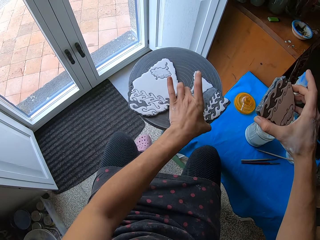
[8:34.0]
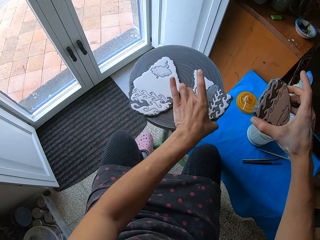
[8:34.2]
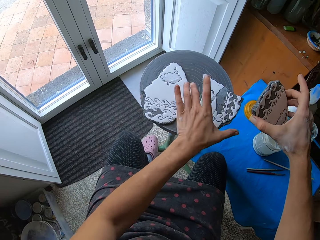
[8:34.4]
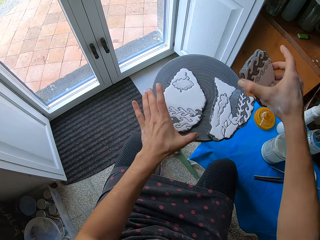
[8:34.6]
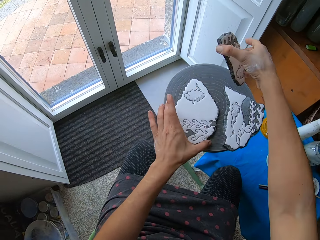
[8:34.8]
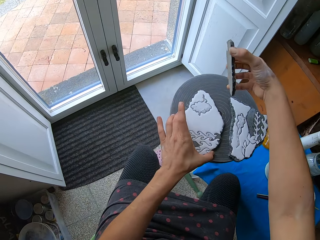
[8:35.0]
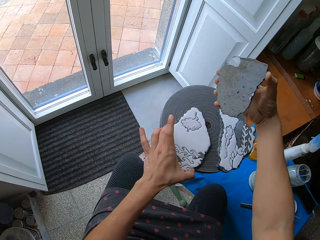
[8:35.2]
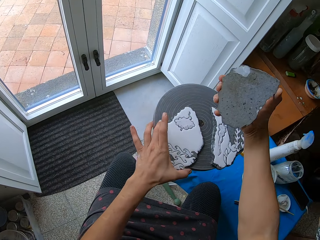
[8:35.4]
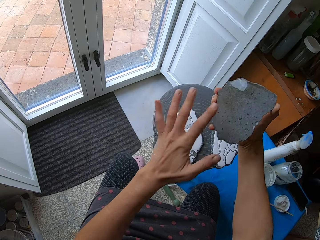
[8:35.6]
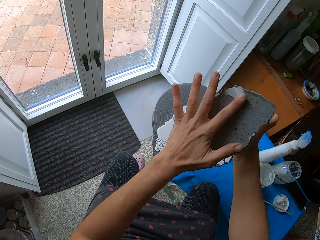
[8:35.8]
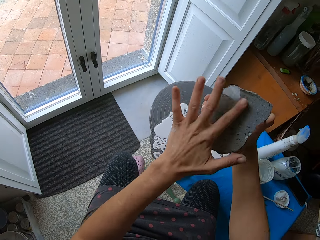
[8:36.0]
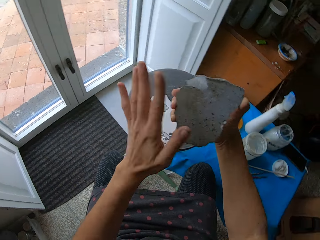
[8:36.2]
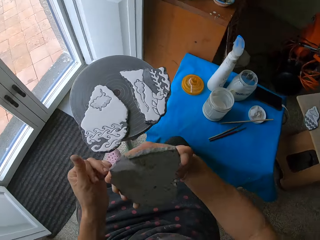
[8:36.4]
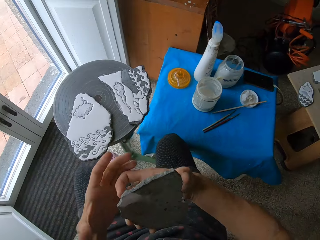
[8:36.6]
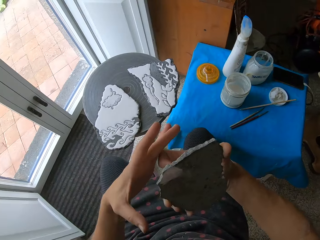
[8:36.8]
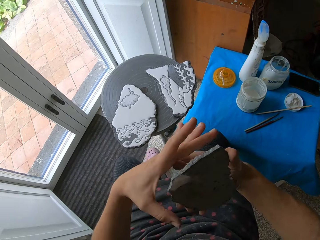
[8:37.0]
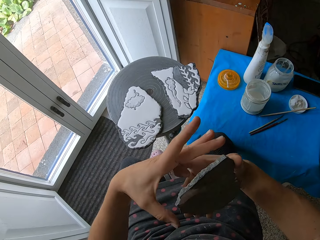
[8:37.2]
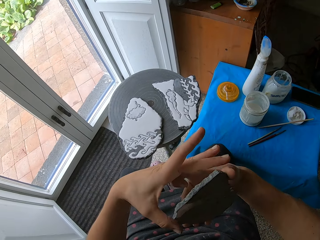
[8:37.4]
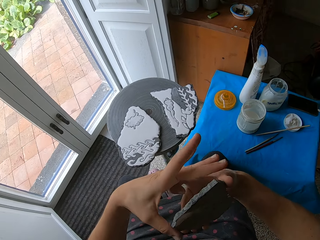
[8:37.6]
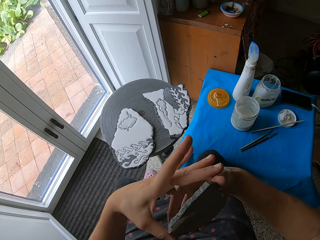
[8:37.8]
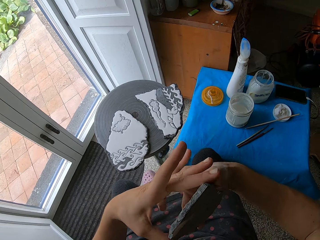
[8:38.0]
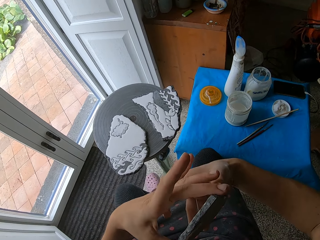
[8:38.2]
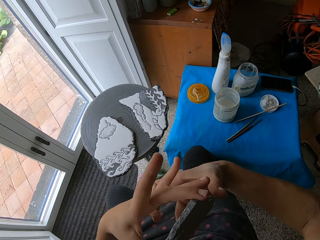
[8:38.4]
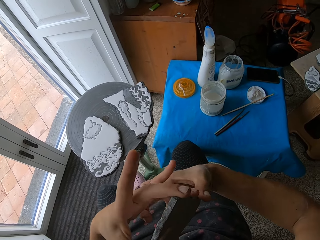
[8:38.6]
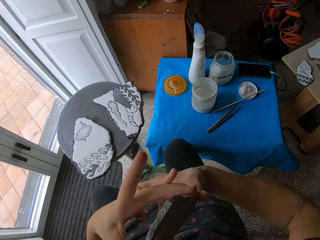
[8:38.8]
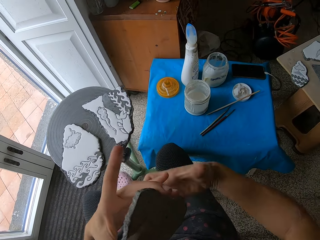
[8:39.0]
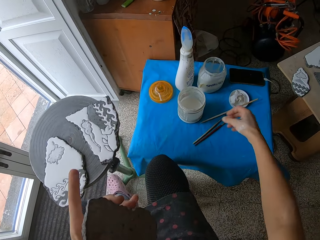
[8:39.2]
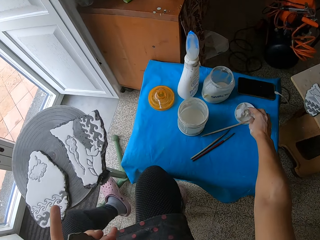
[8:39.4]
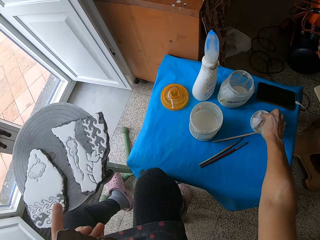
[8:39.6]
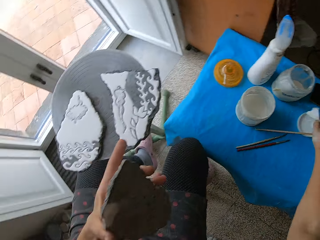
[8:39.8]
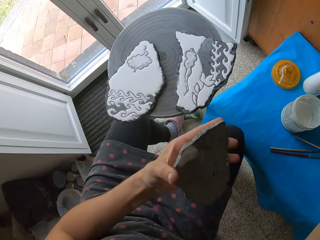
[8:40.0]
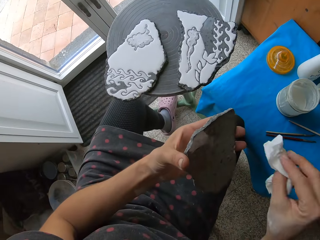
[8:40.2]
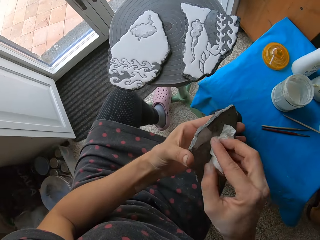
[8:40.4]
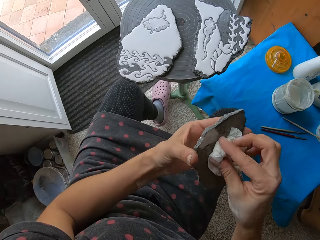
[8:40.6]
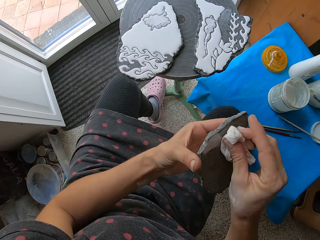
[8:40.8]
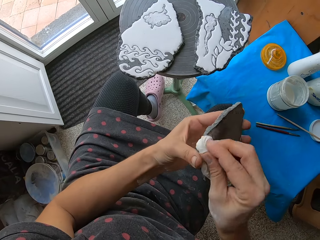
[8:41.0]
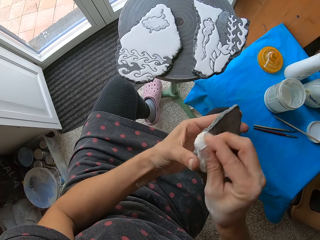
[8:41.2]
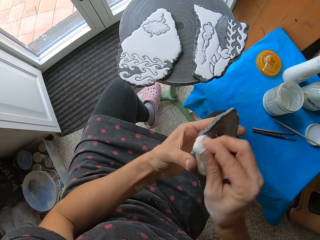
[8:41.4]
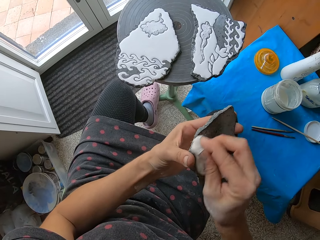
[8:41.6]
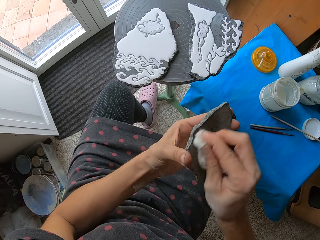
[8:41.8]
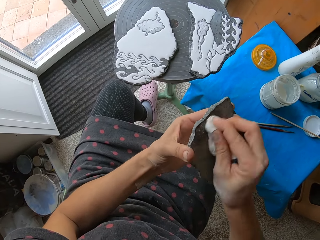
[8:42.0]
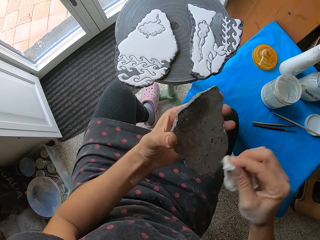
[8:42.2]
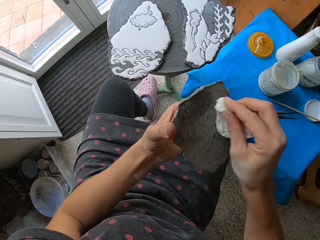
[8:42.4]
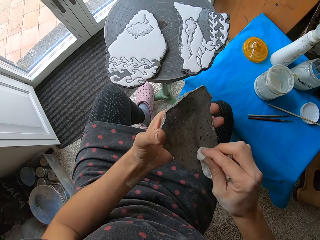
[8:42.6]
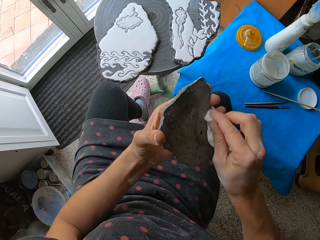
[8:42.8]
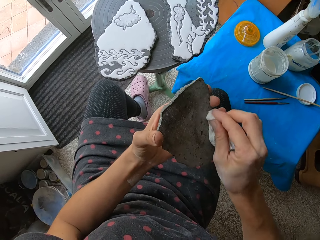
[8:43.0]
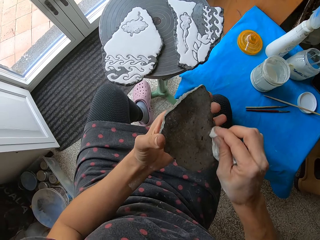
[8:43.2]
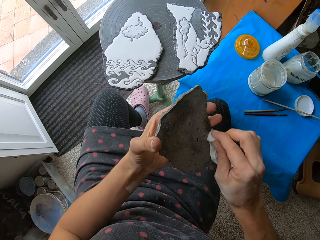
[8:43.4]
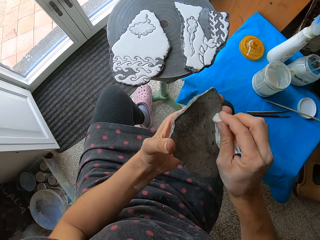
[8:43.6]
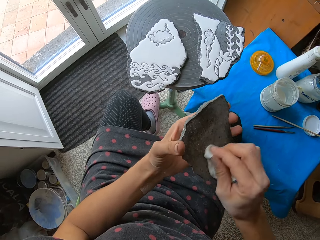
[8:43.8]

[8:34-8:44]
The camera wearer adjusts the painted ceramic craft on the pottery wheel with her left hand. She checks the back of the painted ceramic craft in her right hand. She cleans the back of the painted craft in her right hand with her index finger. She passes the painted ceramic craft from her right hand to her left hand. She picks up a hand wipe or paint from the cover of a container on the stool with her right hand. She cleans the back of the painted ceramic craft in her left hand with the hand wipe in her right hand.

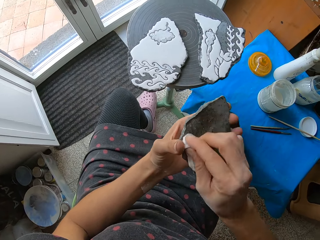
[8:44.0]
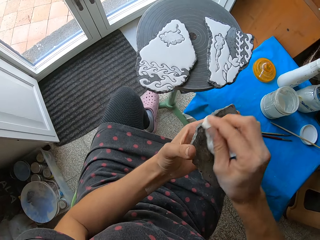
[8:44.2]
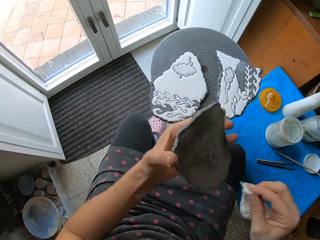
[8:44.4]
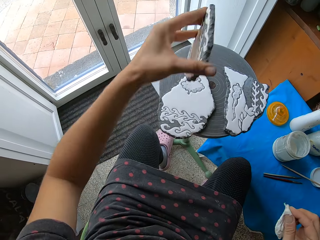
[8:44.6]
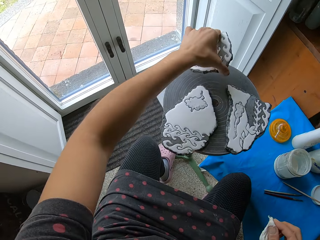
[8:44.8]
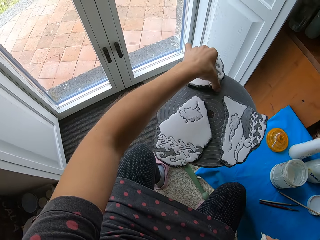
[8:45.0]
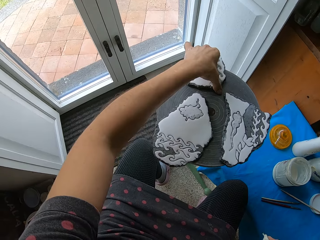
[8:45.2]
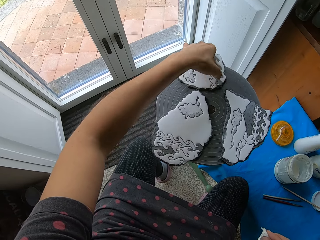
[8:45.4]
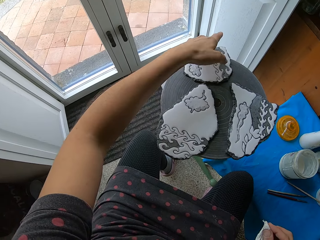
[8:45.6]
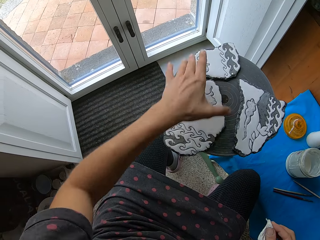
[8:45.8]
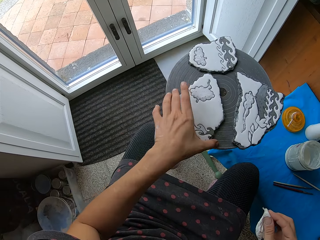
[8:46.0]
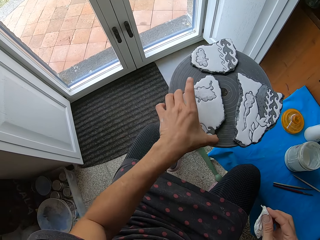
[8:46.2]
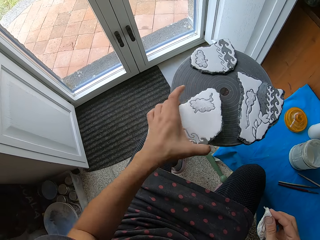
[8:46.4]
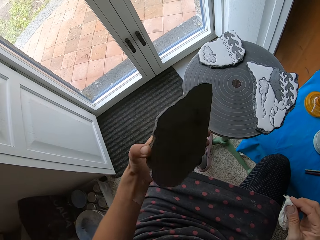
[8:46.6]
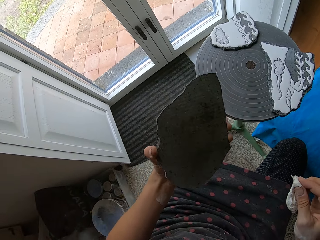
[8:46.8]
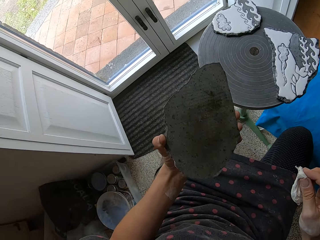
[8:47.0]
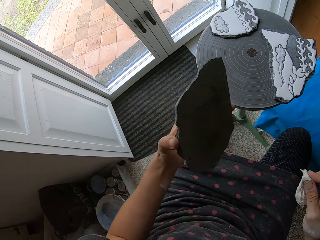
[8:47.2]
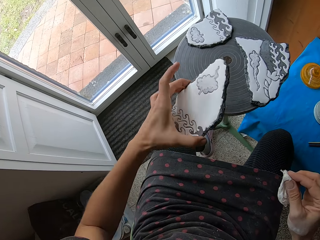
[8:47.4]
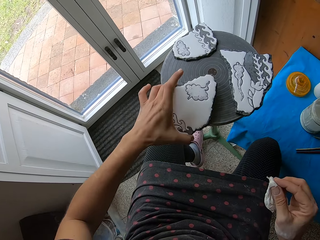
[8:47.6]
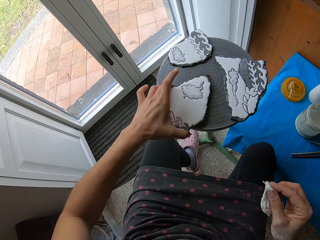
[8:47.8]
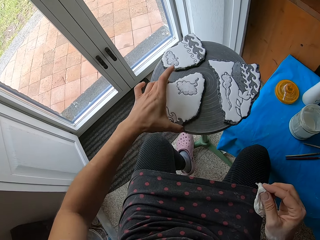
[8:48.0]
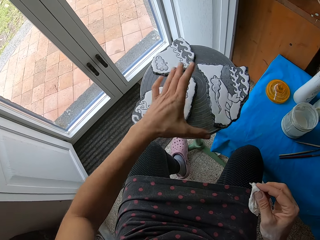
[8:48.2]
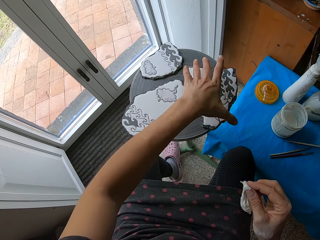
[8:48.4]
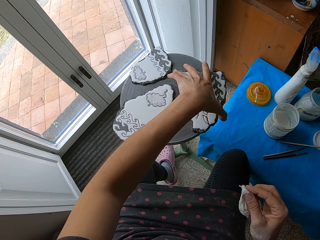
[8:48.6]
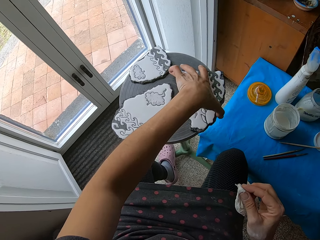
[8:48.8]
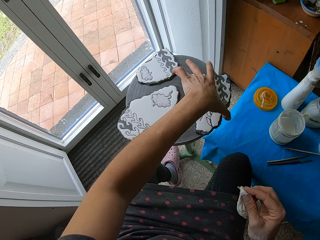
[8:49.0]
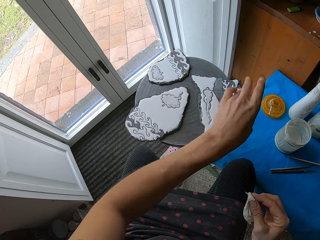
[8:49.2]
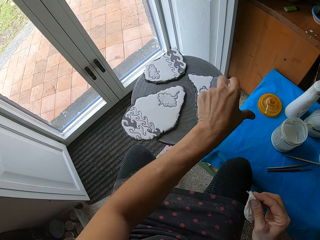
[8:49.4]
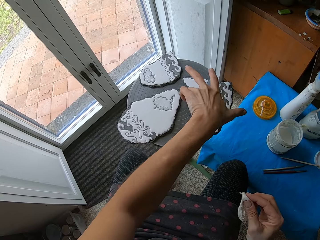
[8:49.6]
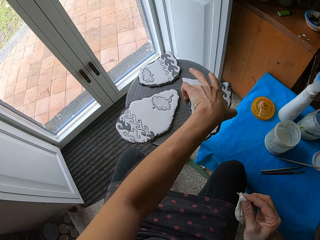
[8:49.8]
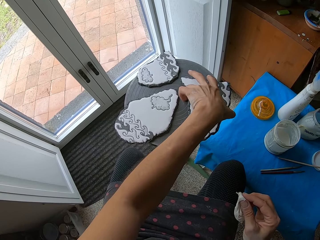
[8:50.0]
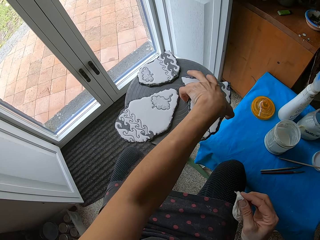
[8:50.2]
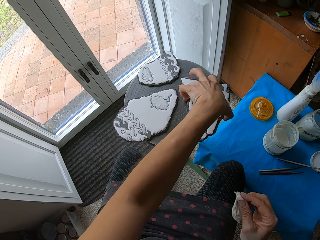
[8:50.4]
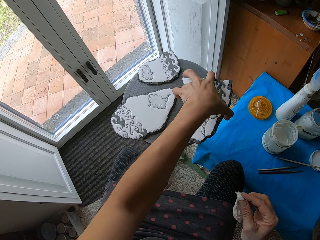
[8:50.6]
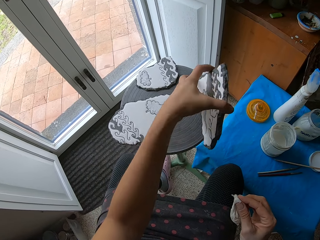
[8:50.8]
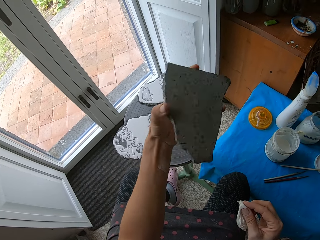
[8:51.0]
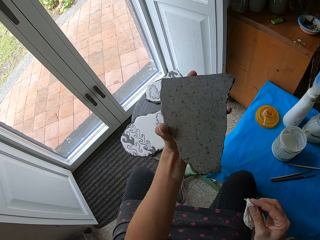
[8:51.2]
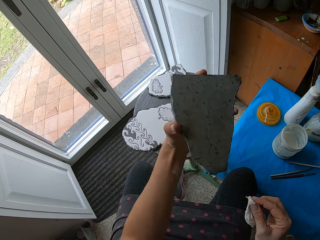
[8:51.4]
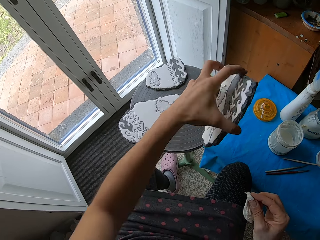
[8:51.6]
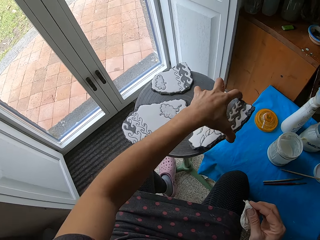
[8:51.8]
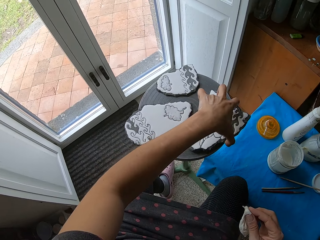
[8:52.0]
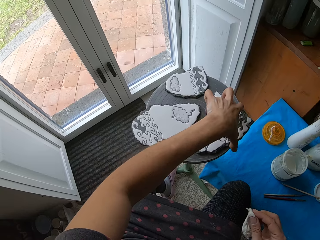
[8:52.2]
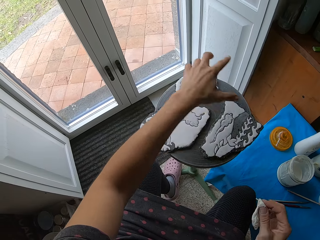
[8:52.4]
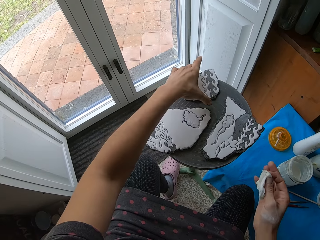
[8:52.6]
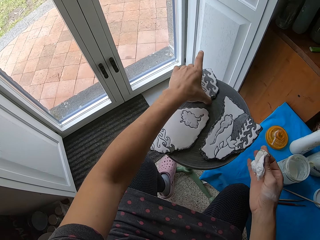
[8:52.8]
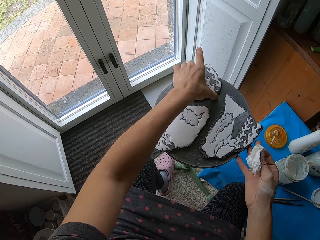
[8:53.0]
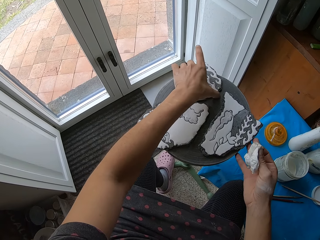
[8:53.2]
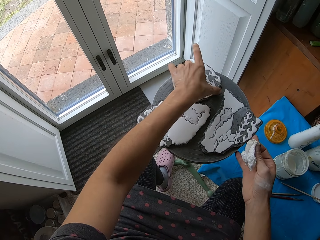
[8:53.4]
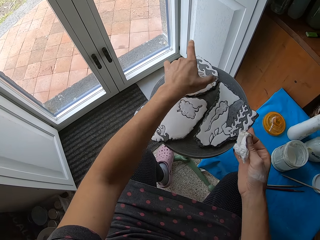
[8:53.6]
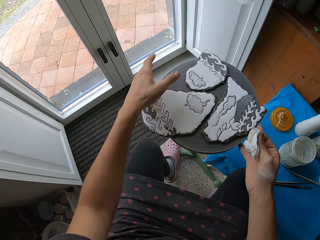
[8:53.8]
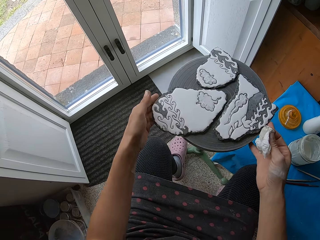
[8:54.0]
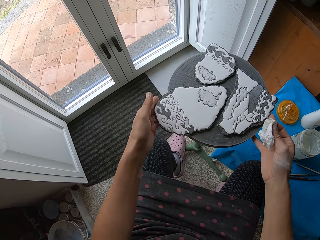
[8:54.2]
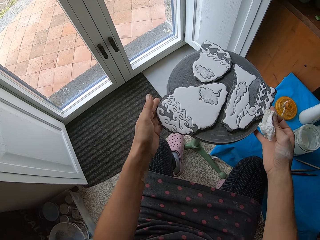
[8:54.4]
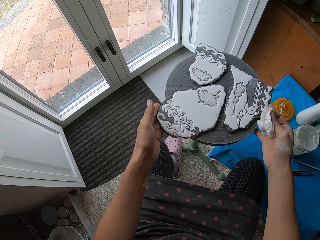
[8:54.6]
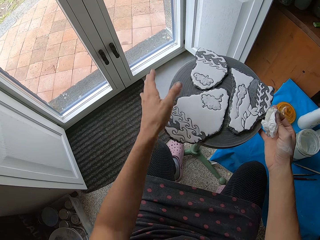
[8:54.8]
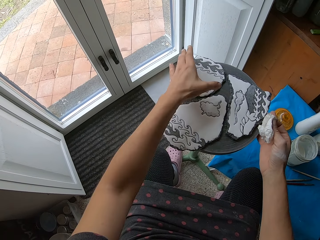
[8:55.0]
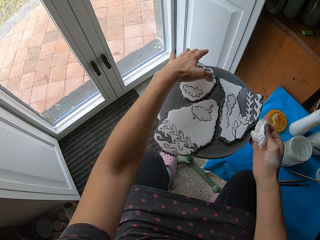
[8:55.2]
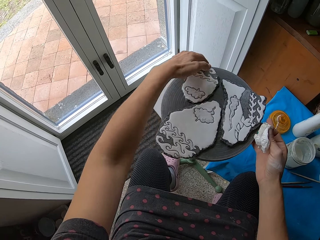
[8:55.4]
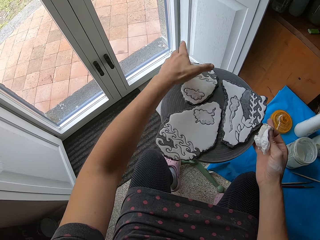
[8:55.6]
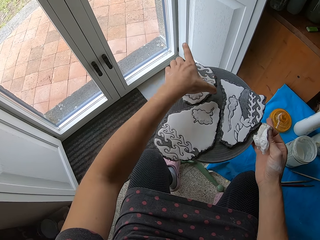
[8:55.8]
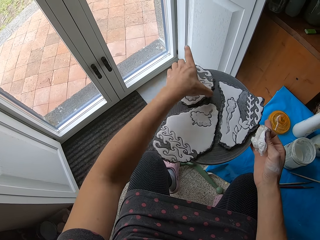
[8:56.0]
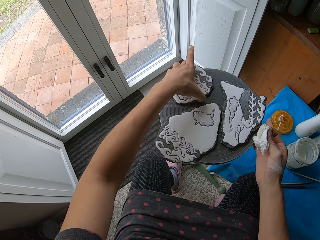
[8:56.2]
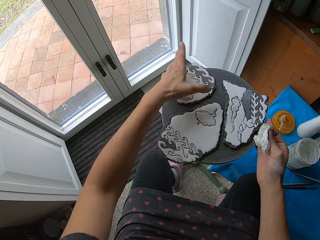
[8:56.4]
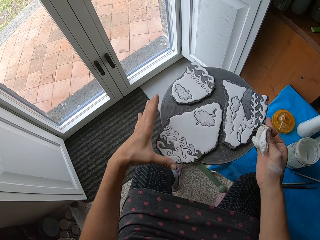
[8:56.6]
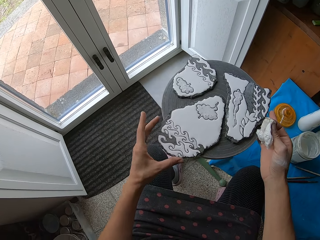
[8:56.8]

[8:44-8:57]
The camera wearer places the cleaned painted ceramic craft in her left hand on the pottery wheel. She picks up a painted ceramic craft on the pottery wheel with her left hand. She checks the back of the painted ceramic ware in her left hand. She drops the painted ceramic craft in her left hand on the pottery wheel. She picks up a painted ceramic craft on the pottery wheel with her left hand. She checks the back of the painted ceramic craft in her left hand. She drops the painted ceramic craft in her left hand on the pottery wheel. She adjusts the painted ceramic crafts on the pottery wheel with her left hand. She places her right hand on the pottery wheel.
